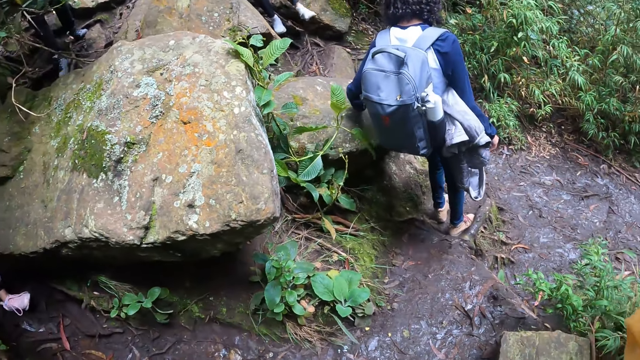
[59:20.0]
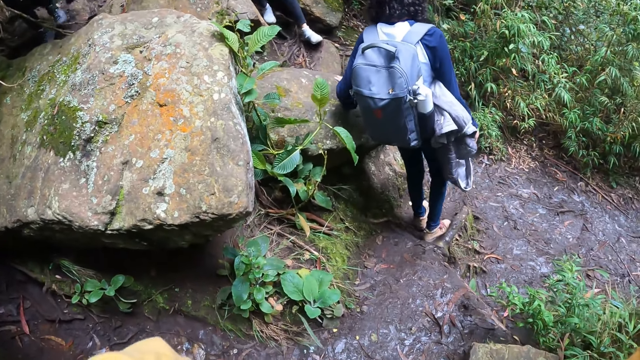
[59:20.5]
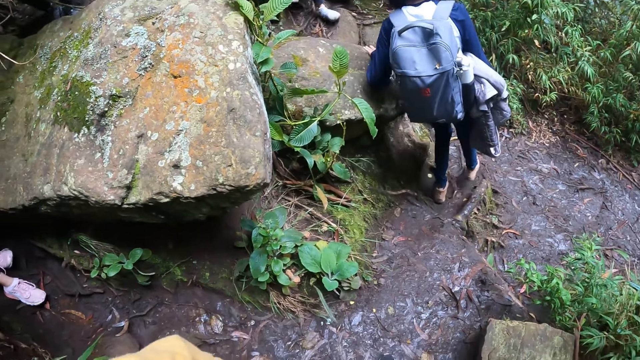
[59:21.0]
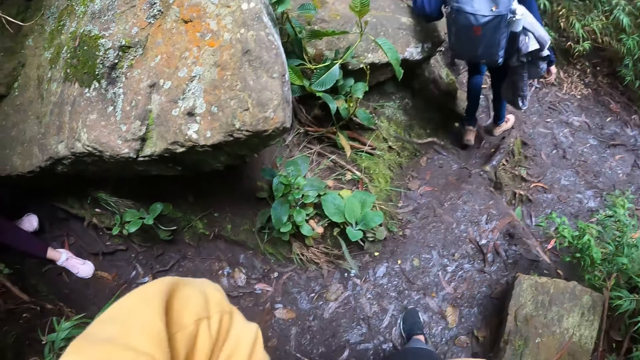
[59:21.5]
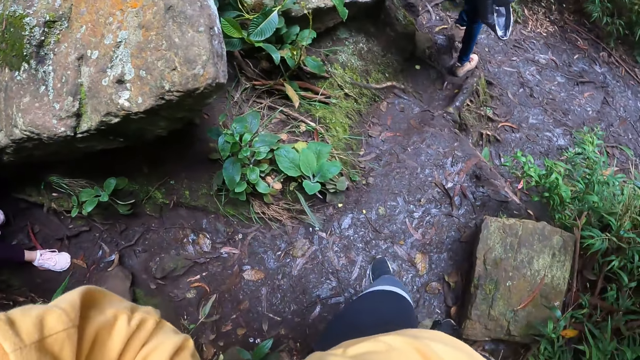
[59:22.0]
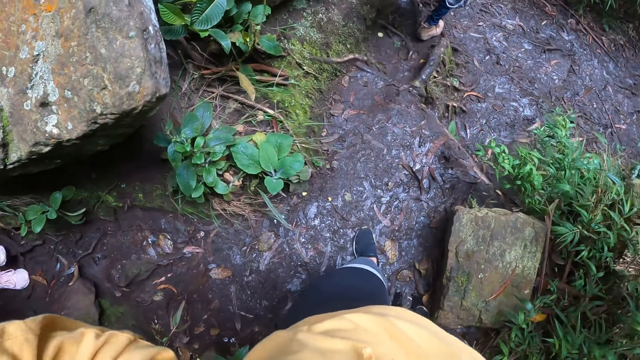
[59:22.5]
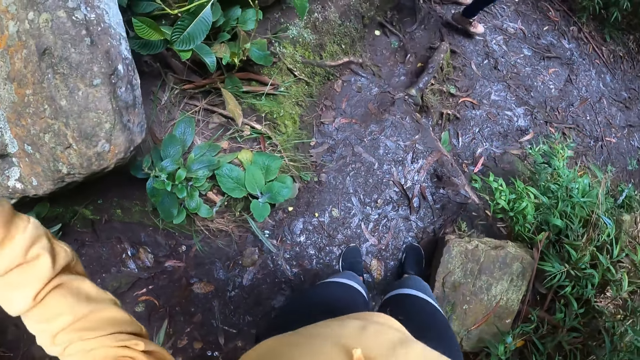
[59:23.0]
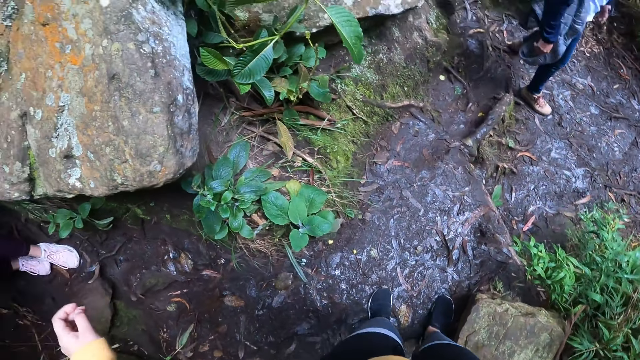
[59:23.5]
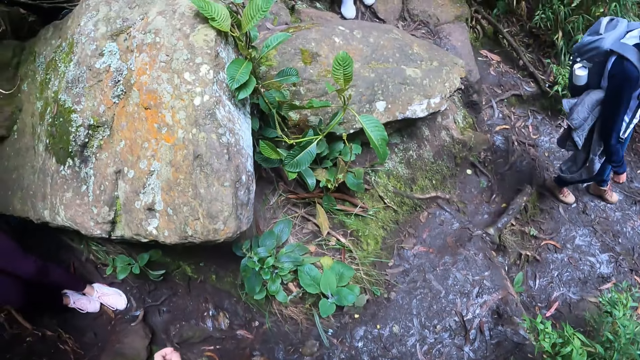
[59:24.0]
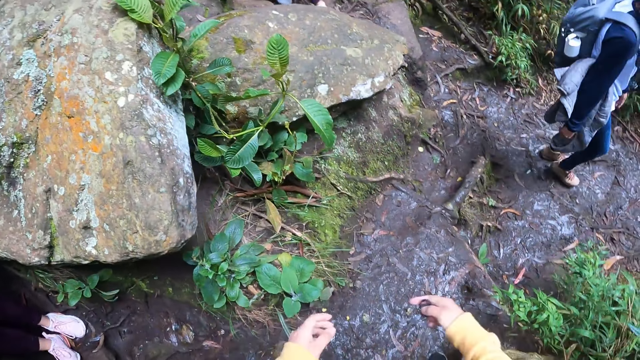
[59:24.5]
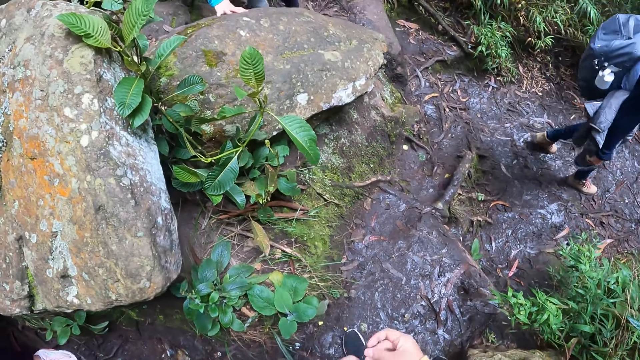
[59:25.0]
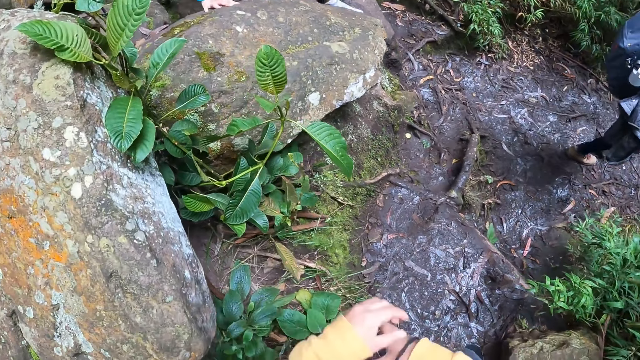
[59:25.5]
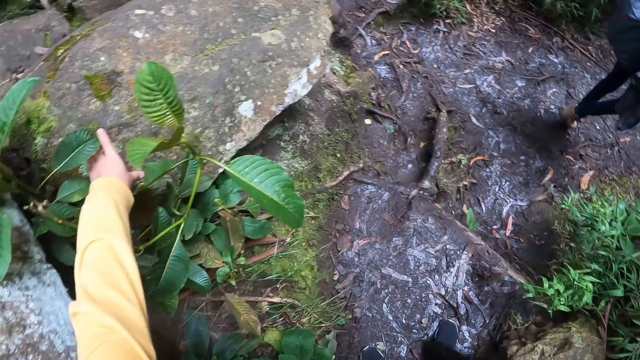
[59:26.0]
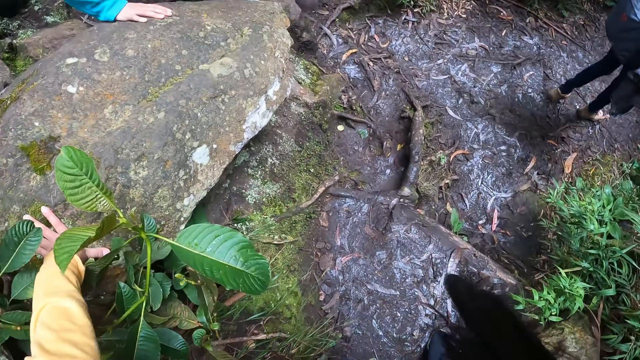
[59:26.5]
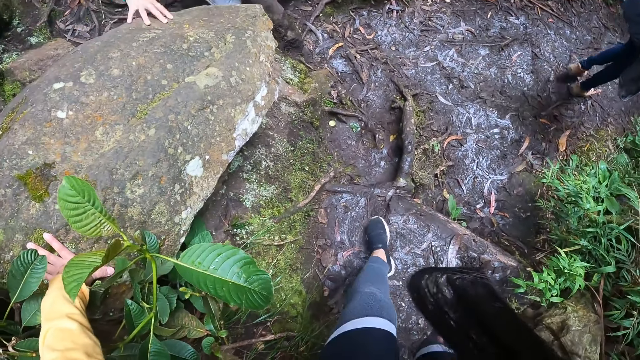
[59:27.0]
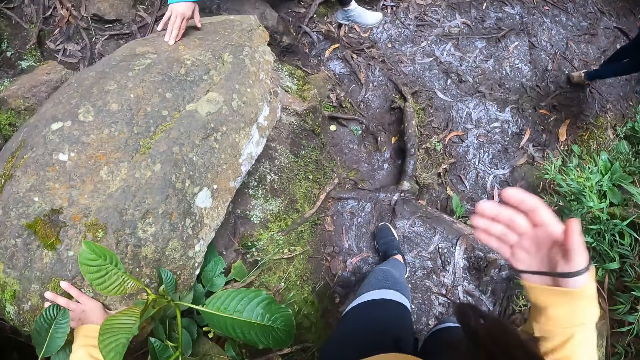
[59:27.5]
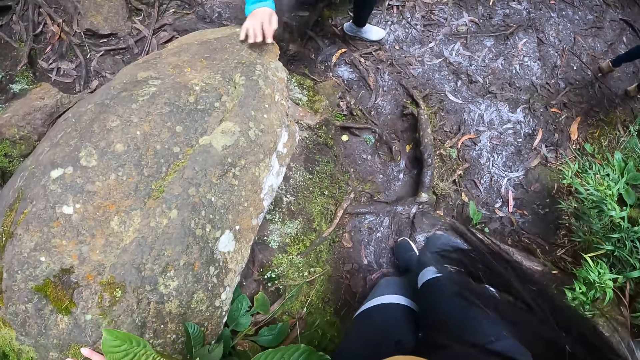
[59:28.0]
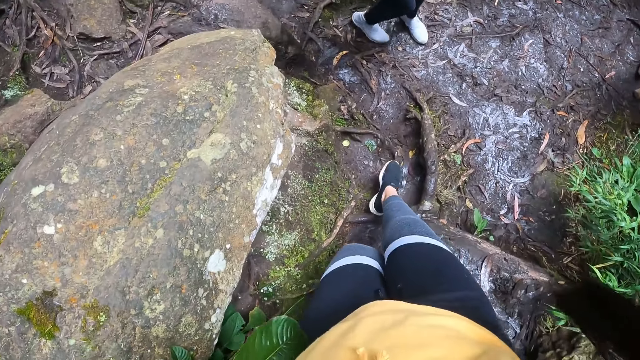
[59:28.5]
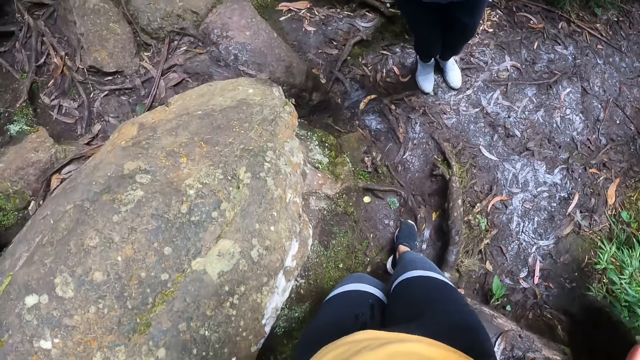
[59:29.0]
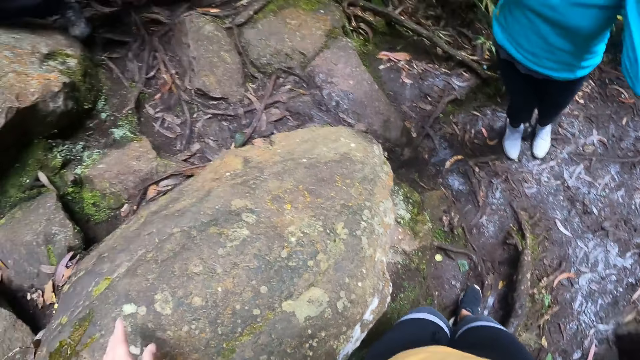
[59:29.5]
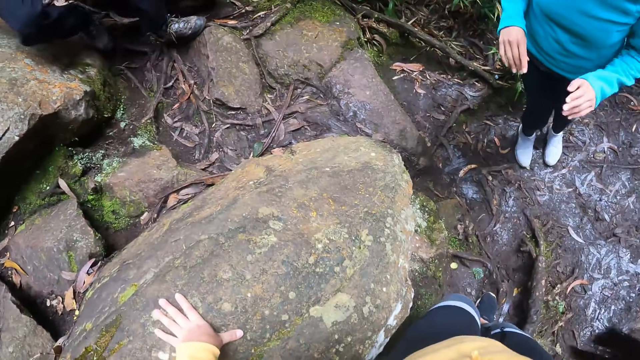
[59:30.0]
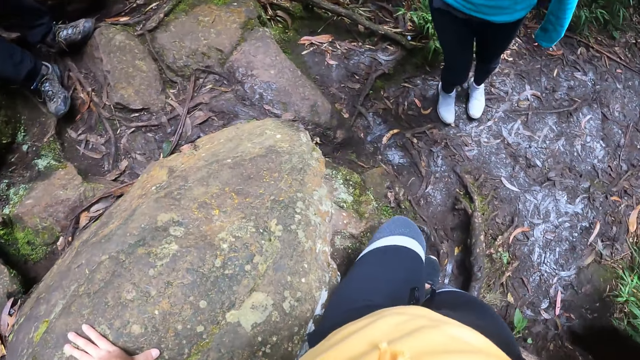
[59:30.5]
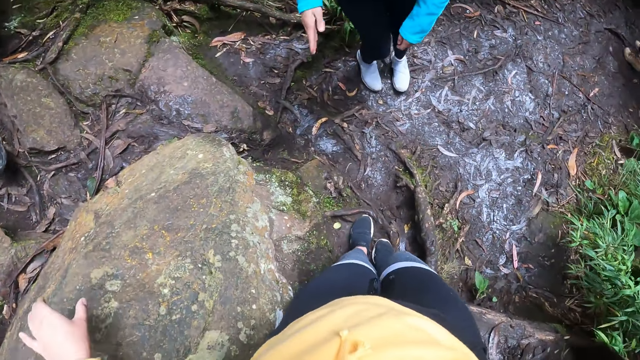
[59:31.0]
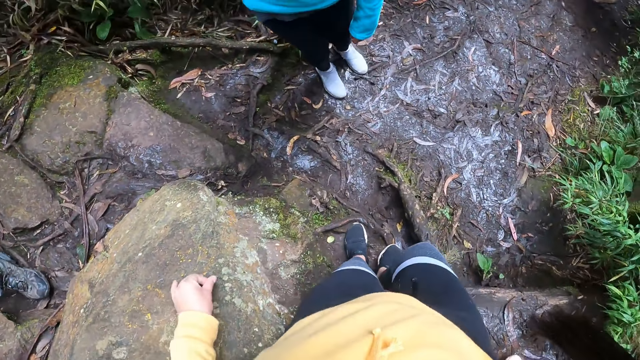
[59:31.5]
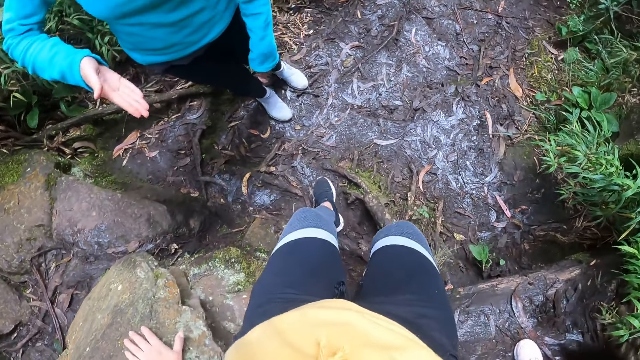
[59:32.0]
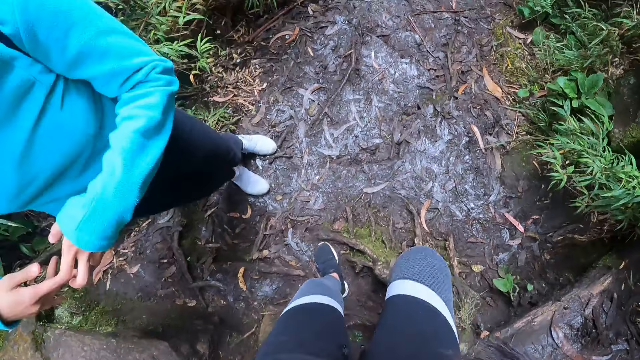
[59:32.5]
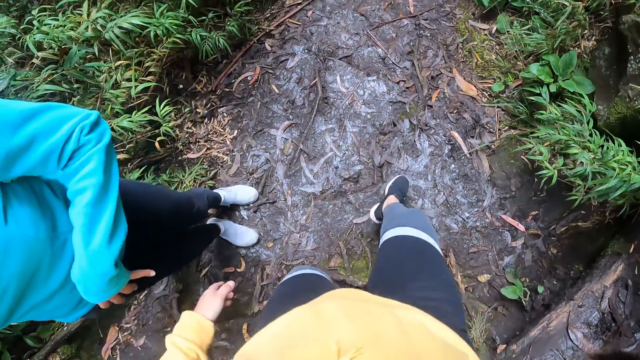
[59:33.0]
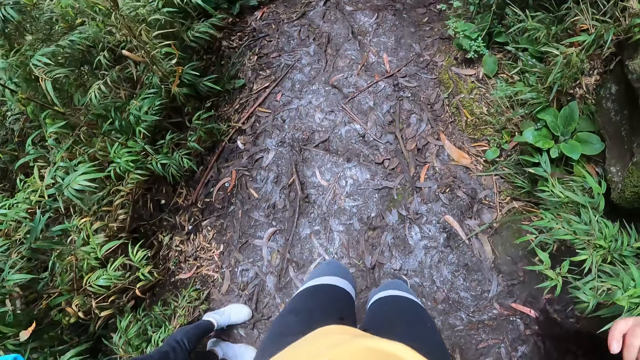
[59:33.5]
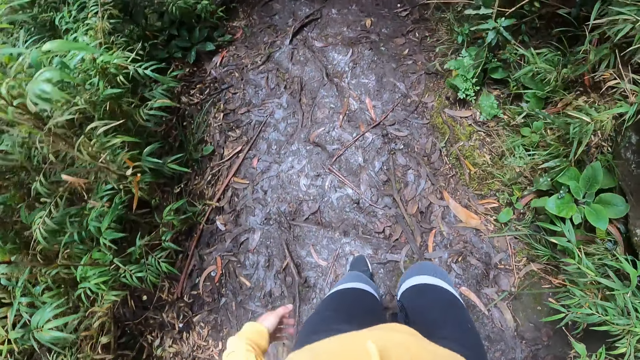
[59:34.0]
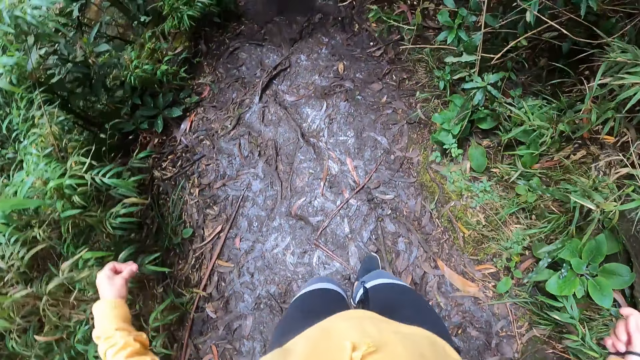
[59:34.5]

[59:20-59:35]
The camera wearer touches her head using her hands. She puts her hands together. She ties a band around her right hand with her left hand. She touches a rock with her left hand. She supports herself with the rock with her left hand. She touches a hair using her right hand. She walks in the woodland. She touches a rock with her left hand and lifts her left hand off the rock. She touches a rock with her left hand and removes her left hand off the rock. She walks in the woodland.

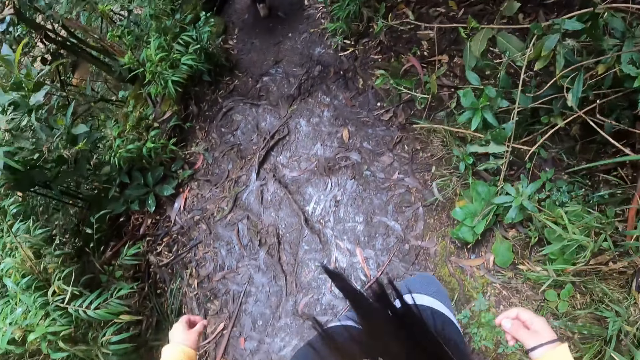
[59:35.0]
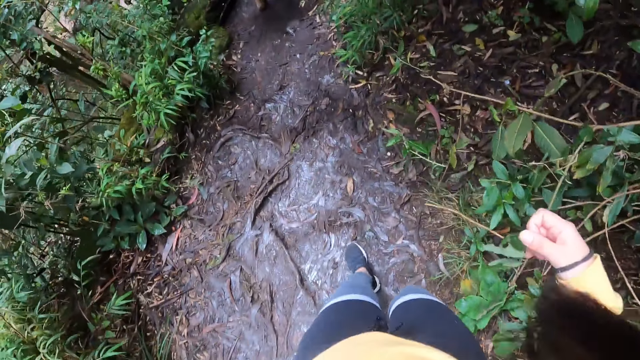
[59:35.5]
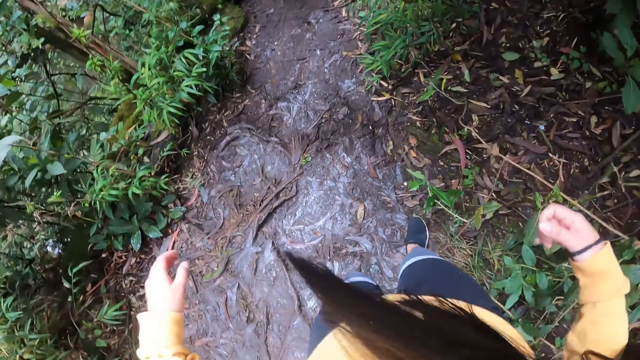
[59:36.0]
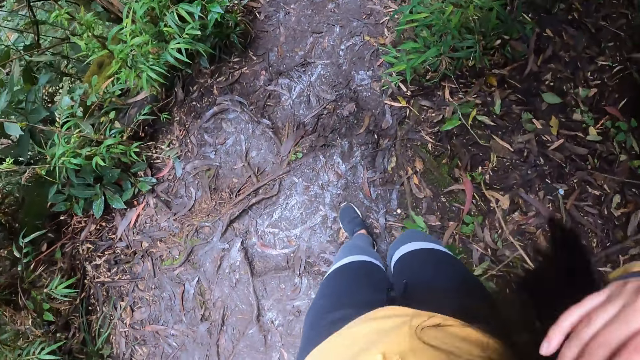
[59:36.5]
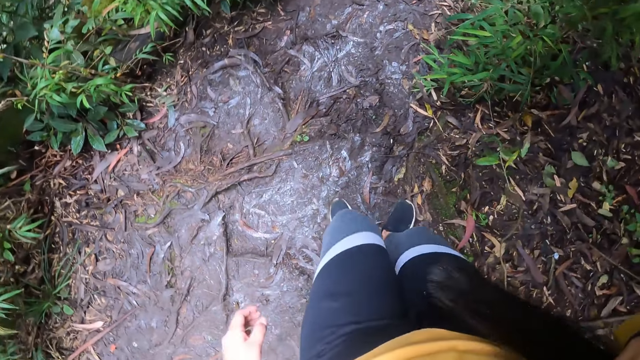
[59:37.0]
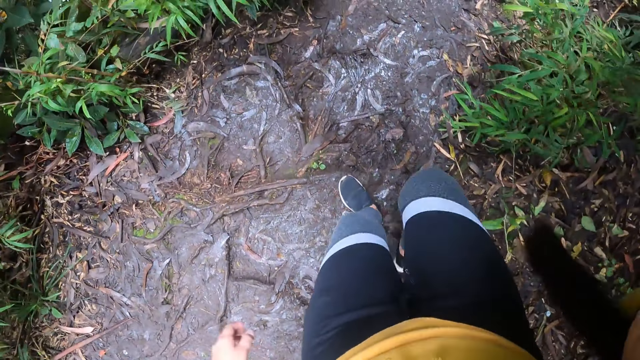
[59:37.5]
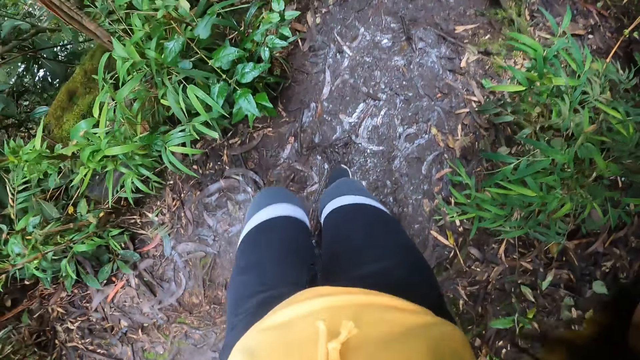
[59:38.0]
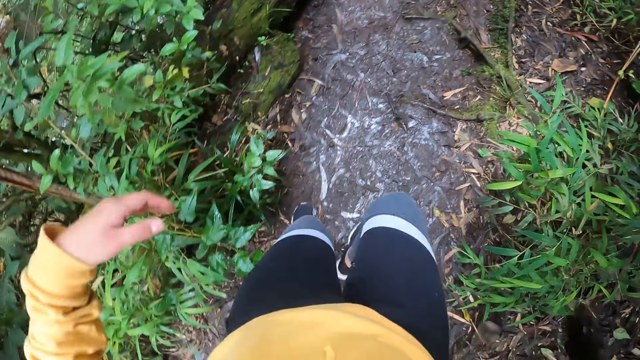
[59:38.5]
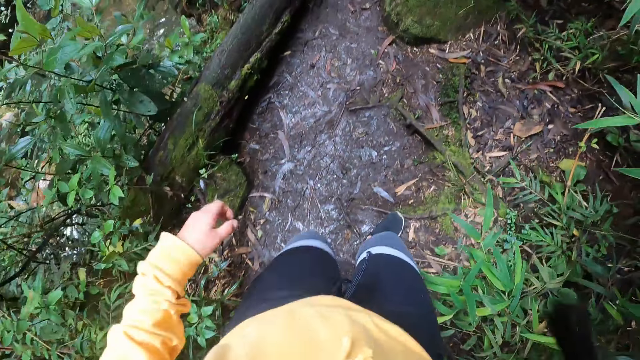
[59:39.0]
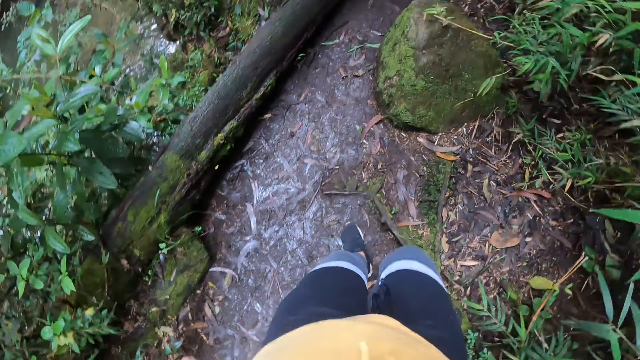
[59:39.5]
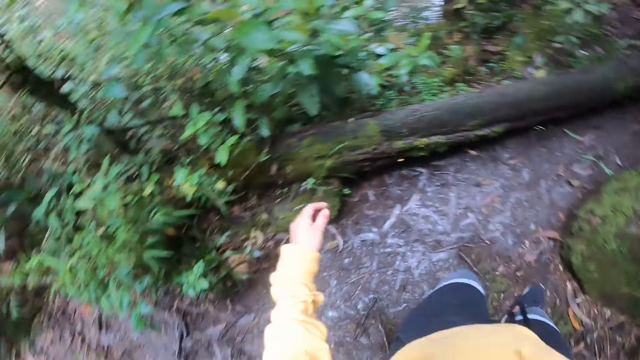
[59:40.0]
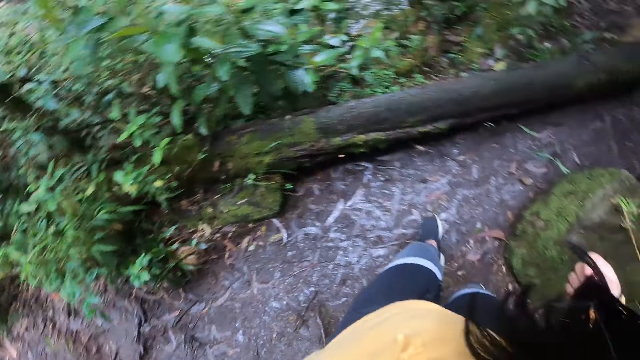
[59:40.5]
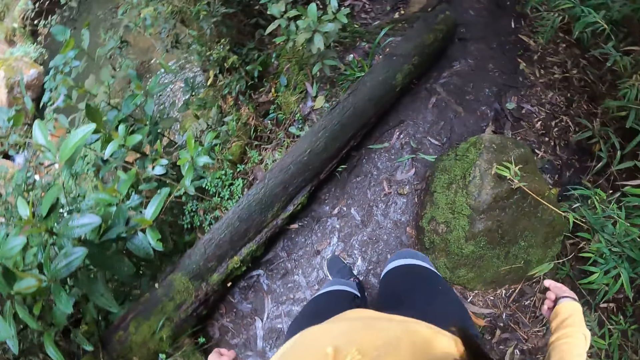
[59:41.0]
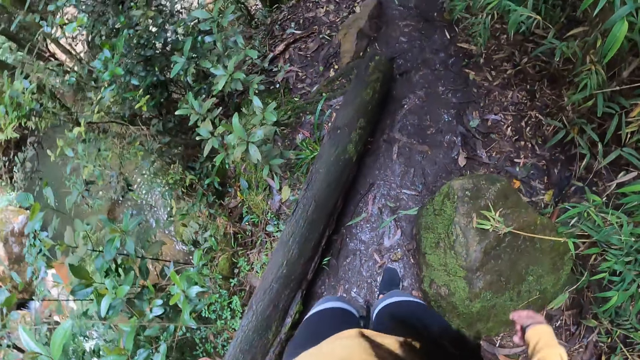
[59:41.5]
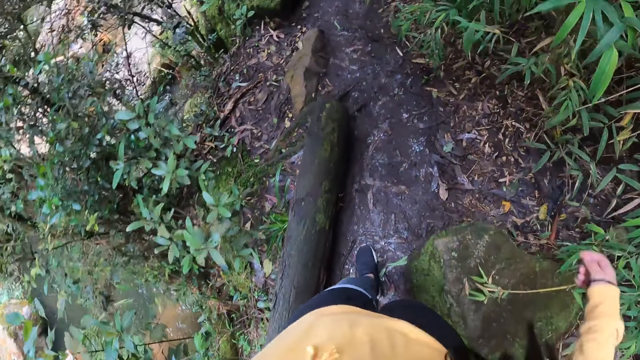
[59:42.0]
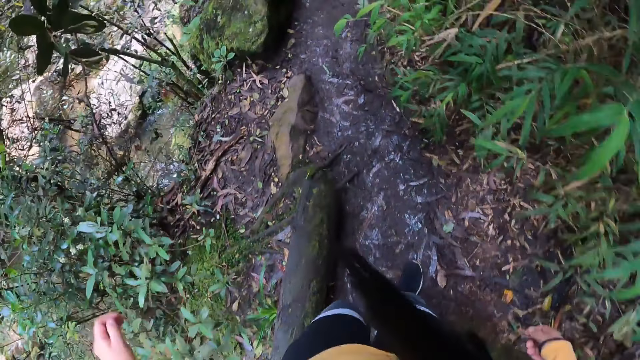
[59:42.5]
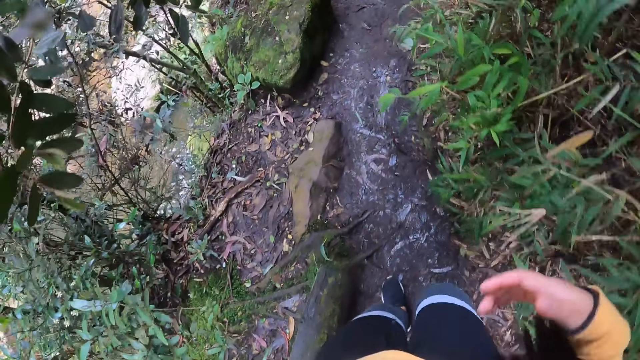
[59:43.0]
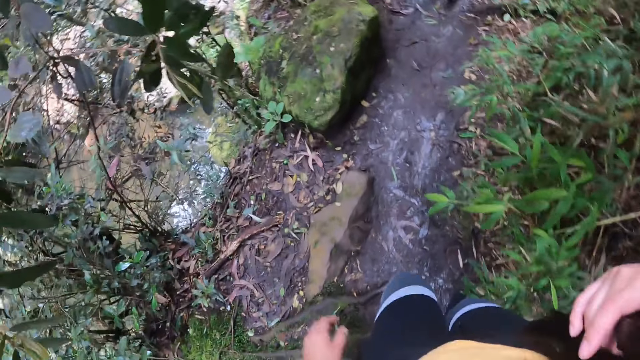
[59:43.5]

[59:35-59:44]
The camera wearer touches her hair using her right hand. She removes her hand from her hair. She walks in the woodland.
